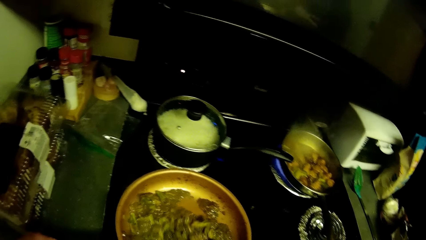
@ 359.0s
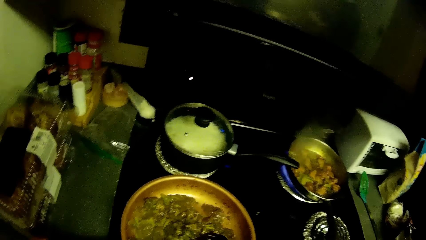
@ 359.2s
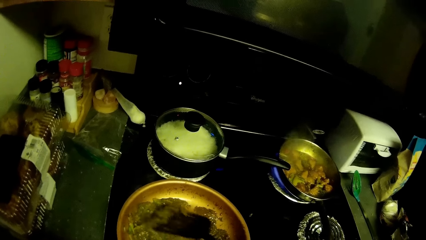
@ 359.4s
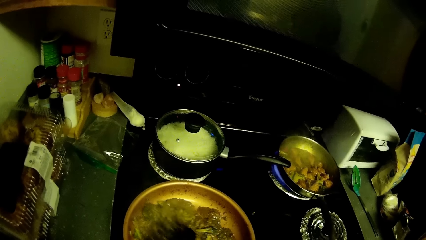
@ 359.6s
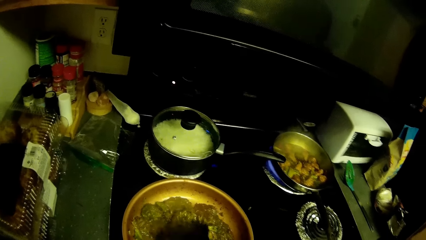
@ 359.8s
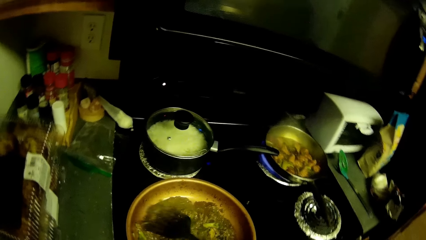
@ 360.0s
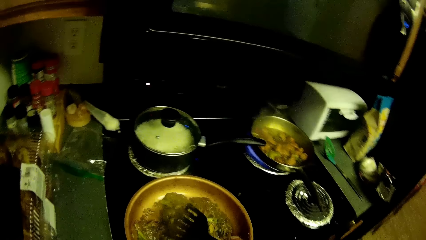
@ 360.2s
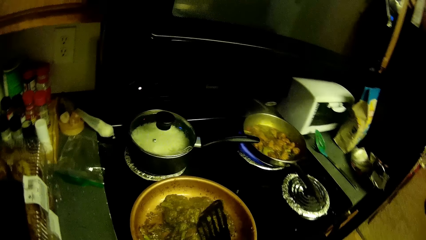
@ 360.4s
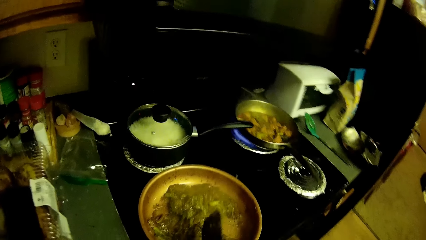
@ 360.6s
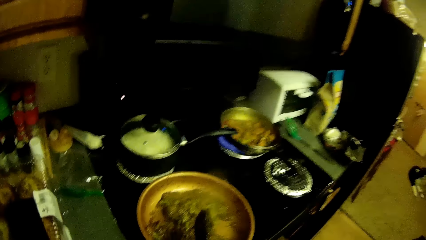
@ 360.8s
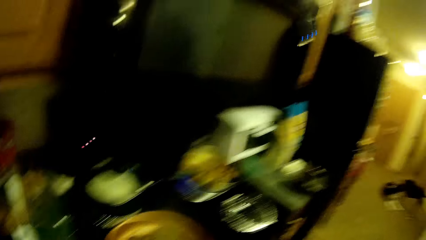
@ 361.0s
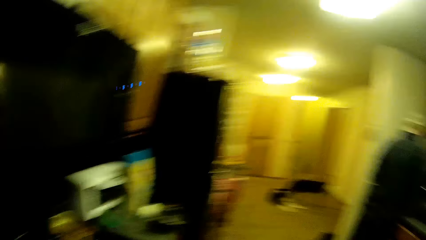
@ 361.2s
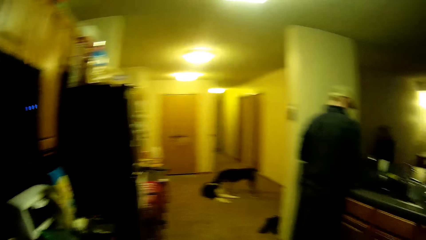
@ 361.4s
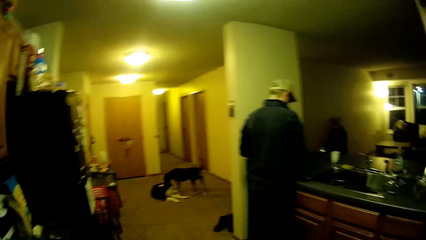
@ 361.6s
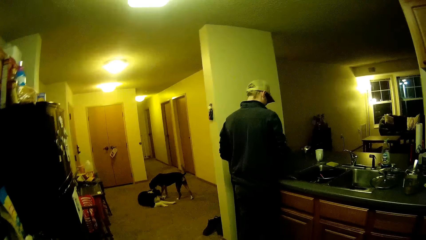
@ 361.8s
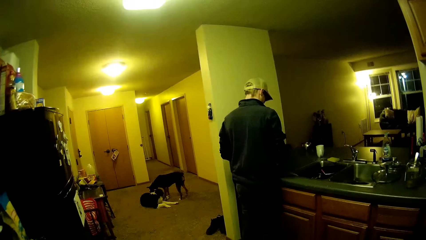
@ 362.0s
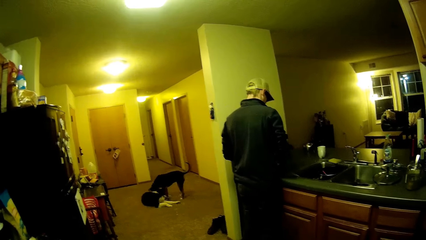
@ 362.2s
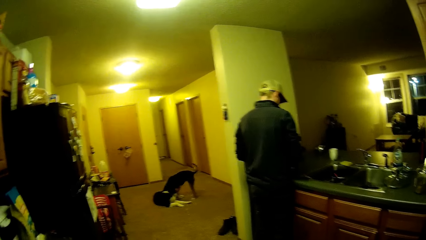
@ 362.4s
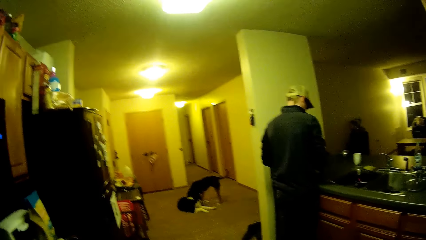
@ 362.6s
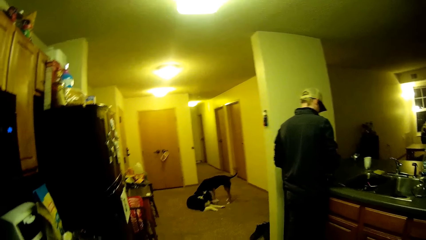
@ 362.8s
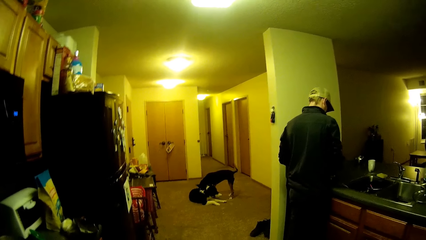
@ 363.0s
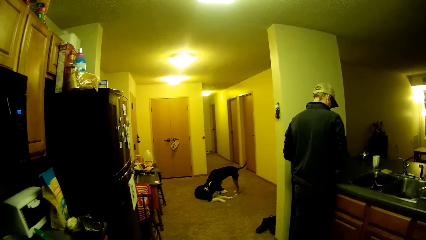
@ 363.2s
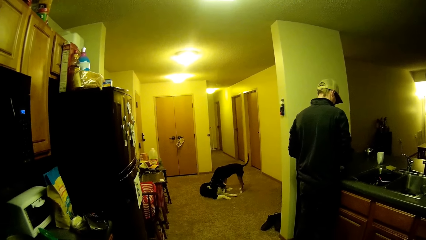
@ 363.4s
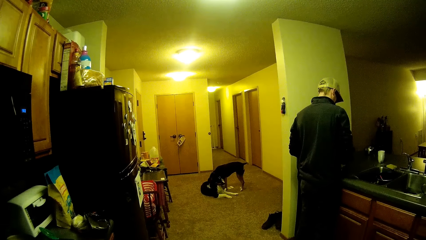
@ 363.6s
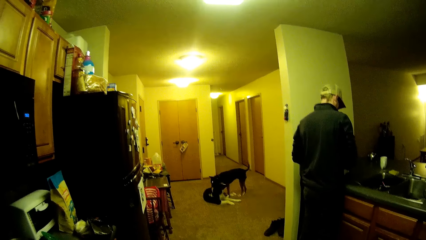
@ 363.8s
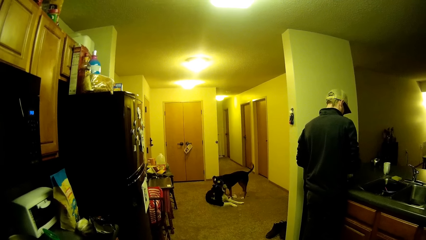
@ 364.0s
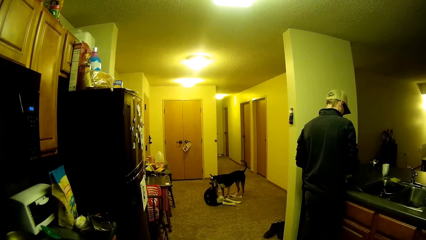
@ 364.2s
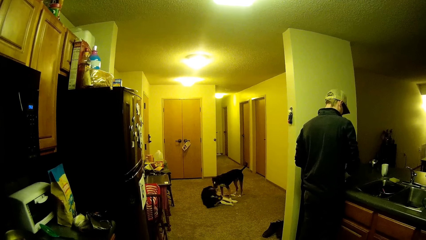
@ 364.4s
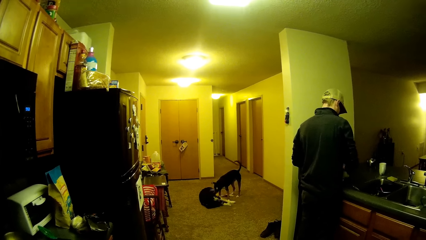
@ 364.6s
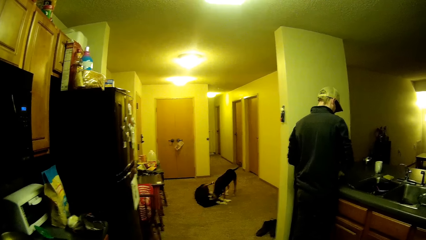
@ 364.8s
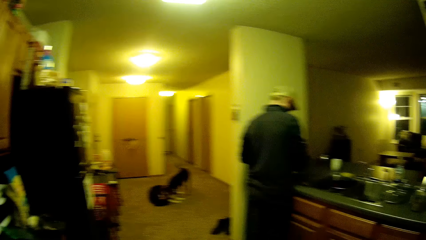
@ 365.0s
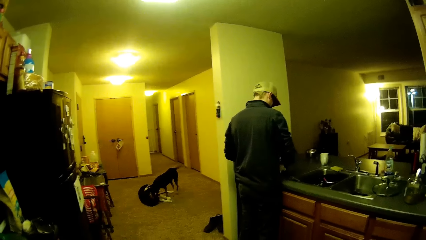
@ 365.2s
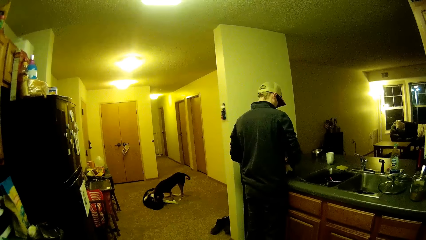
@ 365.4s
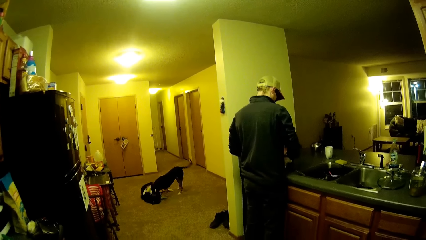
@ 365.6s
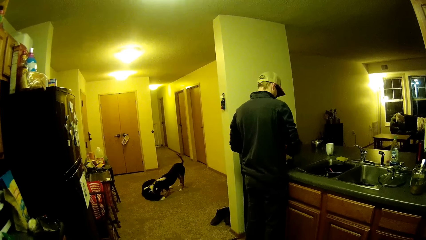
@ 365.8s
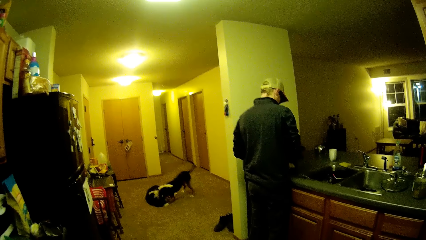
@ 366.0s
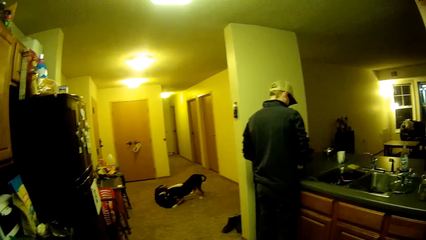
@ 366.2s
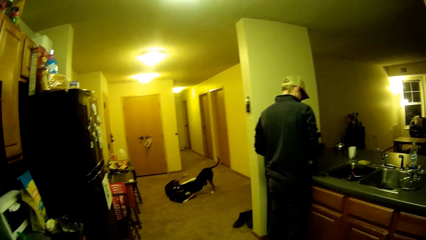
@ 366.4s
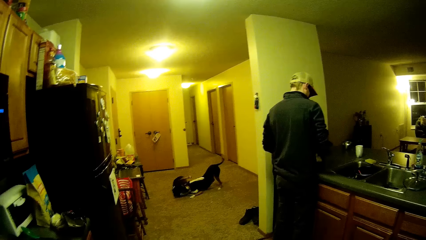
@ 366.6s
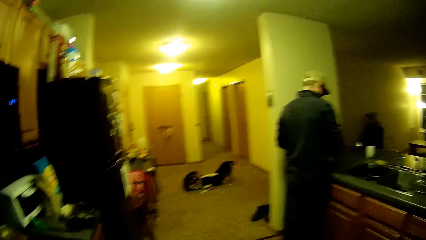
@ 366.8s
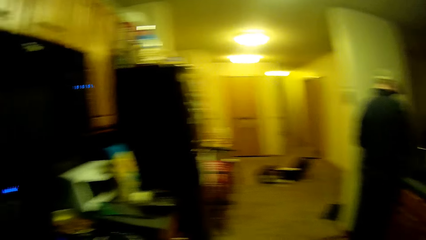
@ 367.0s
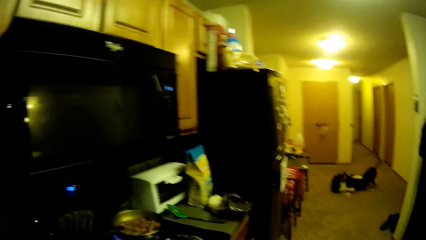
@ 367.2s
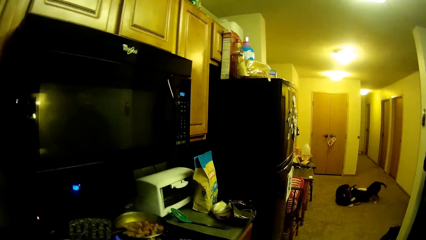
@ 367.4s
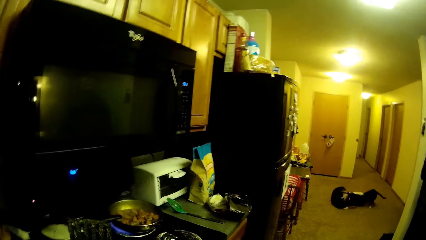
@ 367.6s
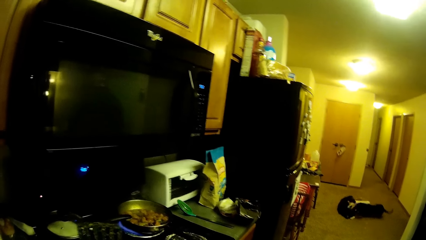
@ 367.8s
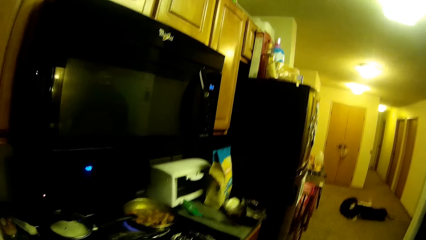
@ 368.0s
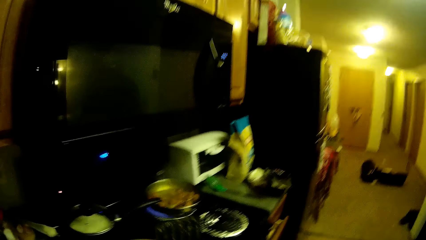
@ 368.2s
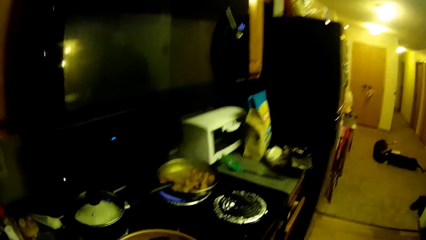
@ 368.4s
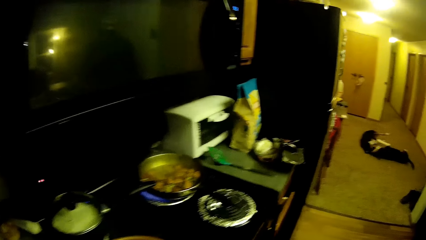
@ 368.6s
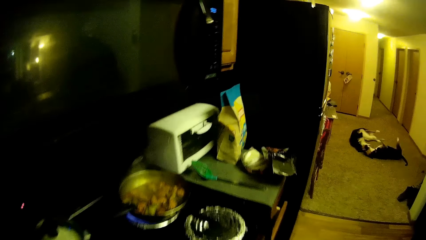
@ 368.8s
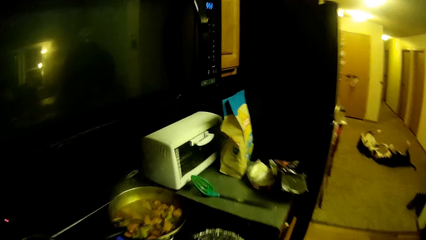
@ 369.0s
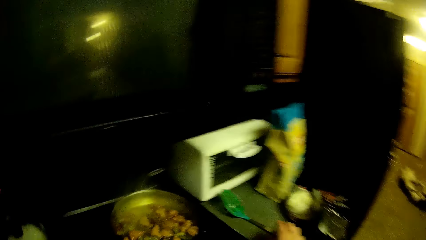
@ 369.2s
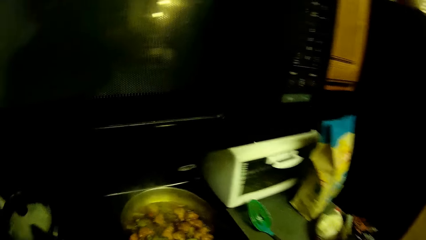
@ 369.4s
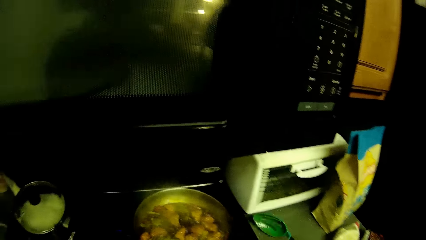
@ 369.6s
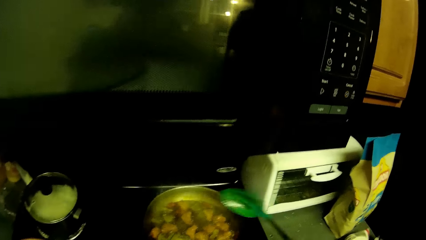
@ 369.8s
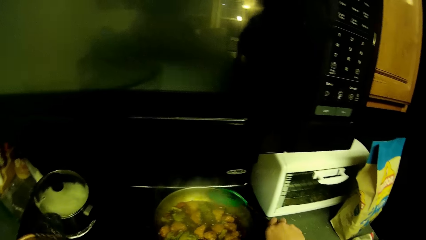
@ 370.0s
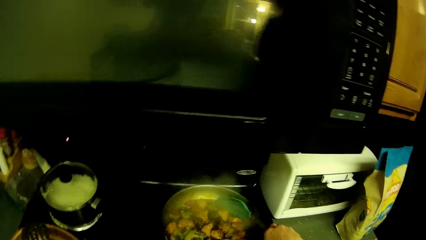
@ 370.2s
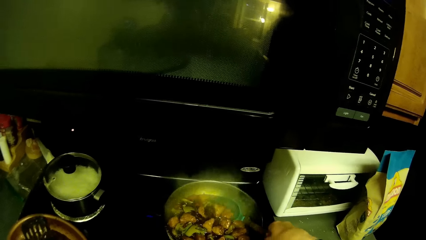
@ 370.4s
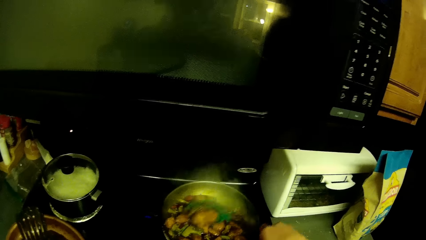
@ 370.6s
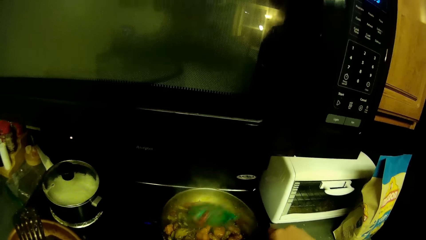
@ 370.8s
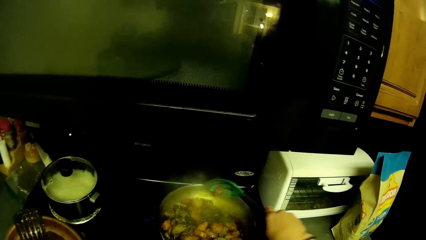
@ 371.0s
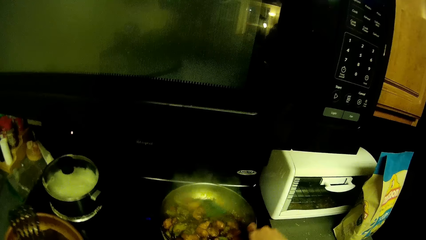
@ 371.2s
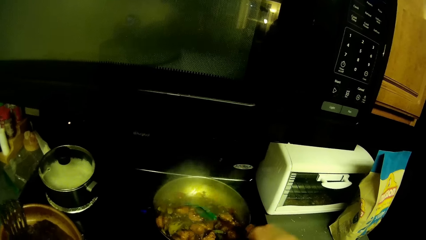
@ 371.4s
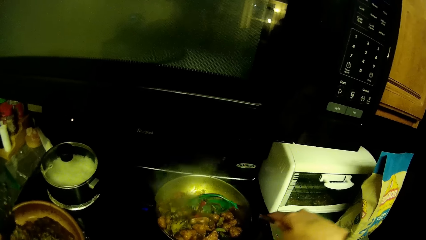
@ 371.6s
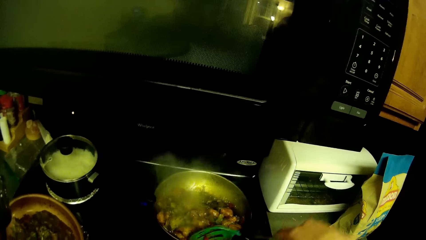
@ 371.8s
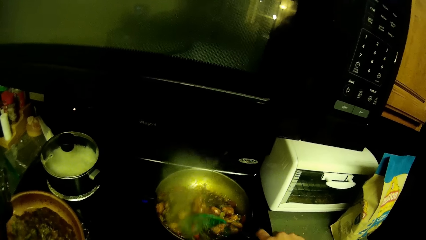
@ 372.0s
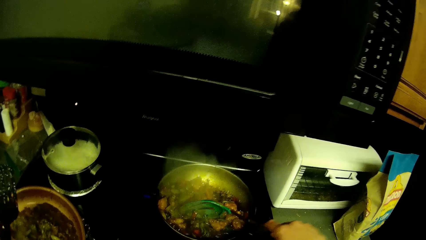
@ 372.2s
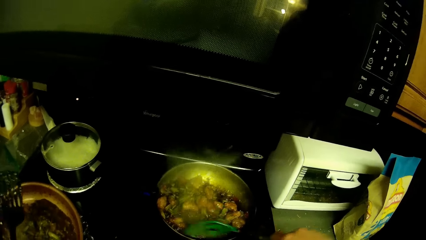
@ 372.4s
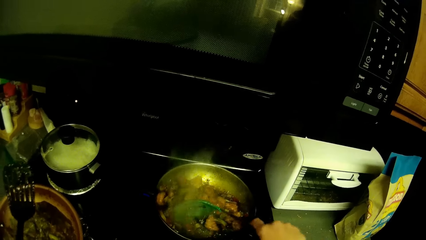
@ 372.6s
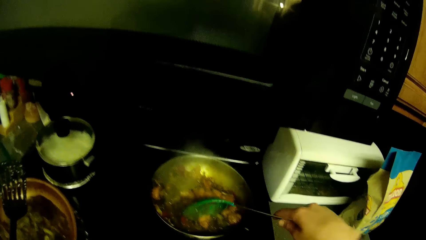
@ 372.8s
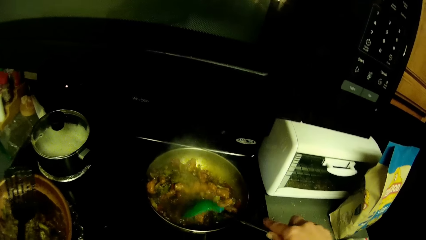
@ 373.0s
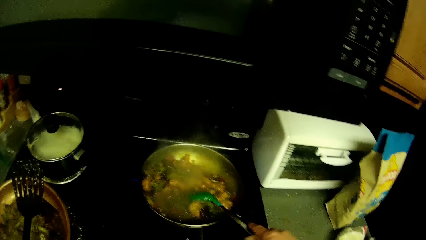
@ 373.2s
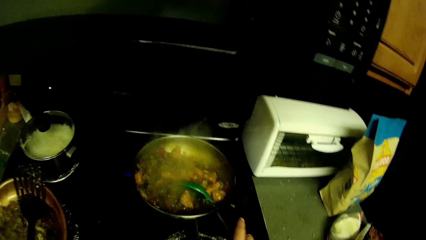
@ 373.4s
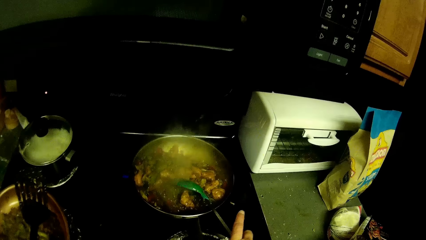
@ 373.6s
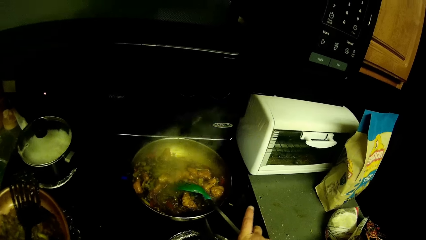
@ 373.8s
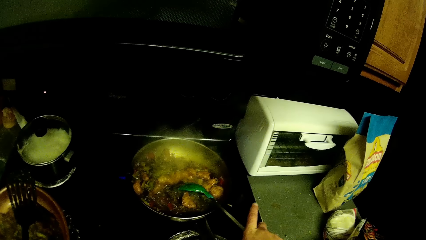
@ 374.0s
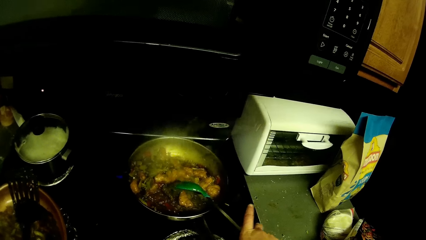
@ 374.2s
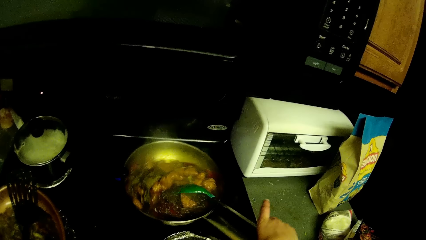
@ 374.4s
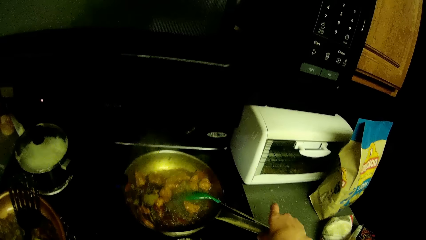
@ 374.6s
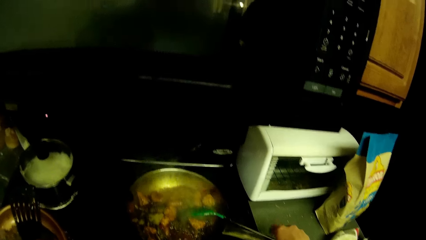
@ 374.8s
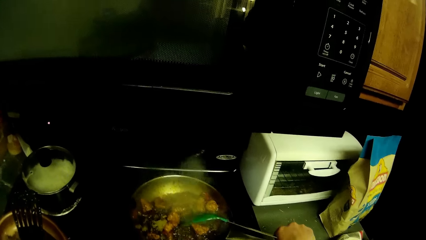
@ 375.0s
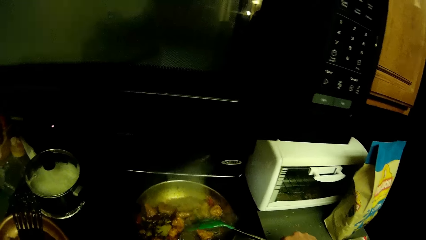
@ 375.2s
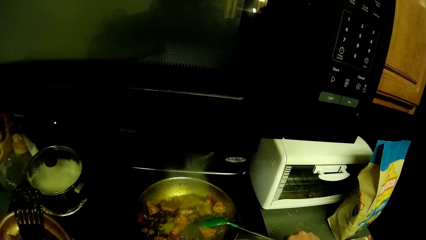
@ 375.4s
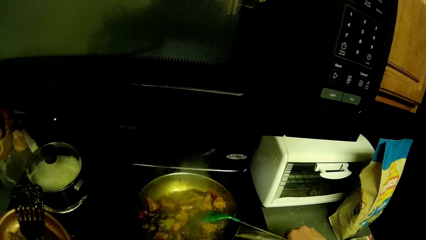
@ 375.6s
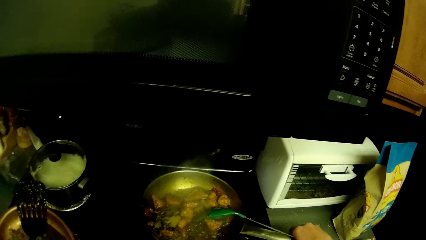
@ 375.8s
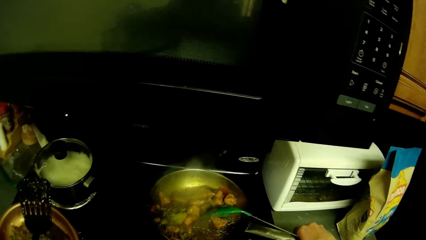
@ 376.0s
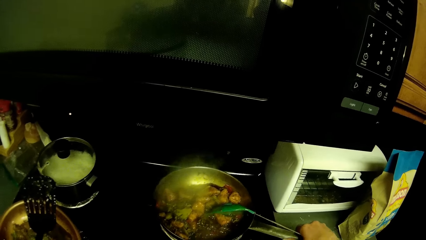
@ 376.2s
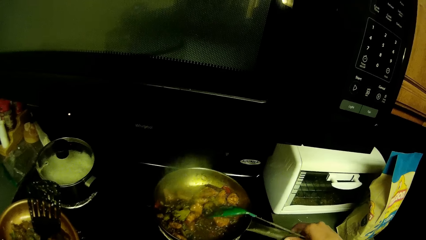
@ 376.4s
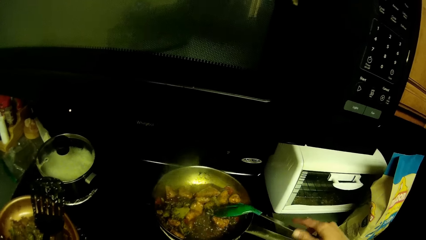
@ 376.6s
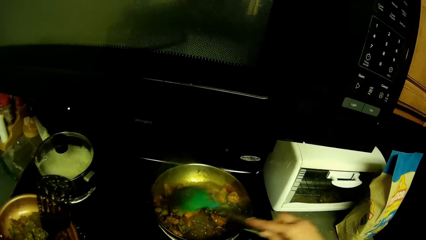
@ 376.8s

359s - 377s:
The camera wearer shakes a spoon on a pot. They look at a man. They look around. They watch the dogs play. They look at food in the pot. They pick up the spoon from the counter. They stir the food with the spoon. They move the pan on the cooker.
